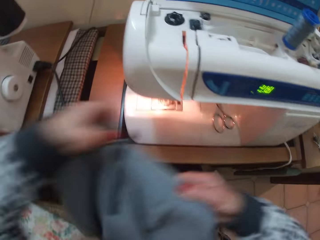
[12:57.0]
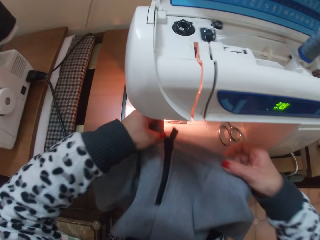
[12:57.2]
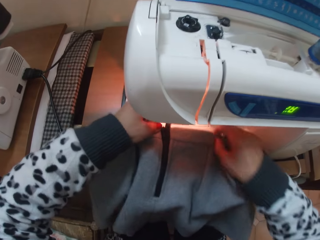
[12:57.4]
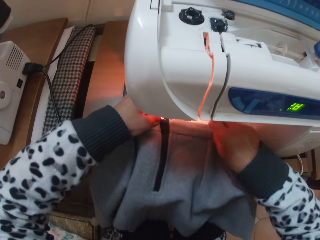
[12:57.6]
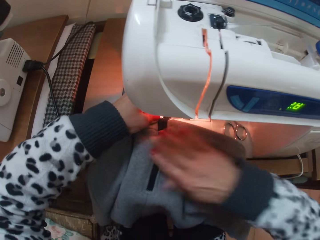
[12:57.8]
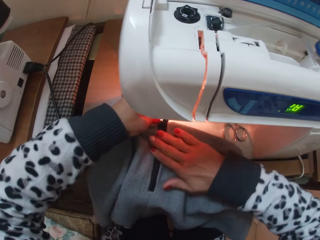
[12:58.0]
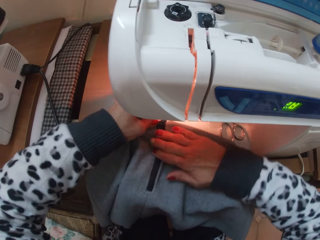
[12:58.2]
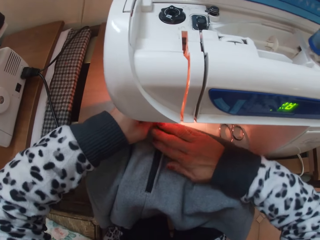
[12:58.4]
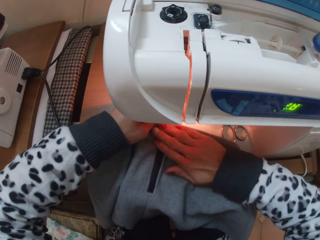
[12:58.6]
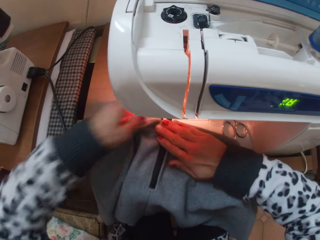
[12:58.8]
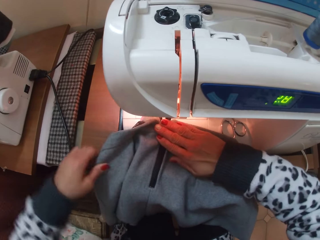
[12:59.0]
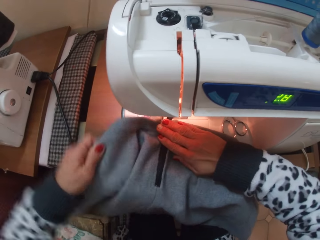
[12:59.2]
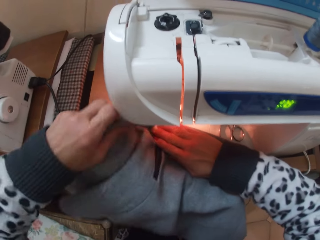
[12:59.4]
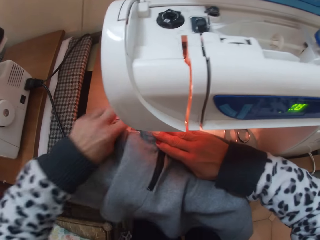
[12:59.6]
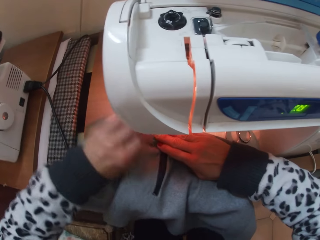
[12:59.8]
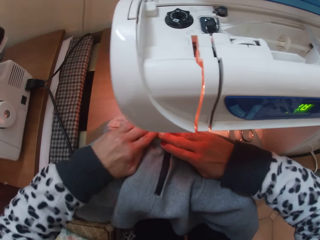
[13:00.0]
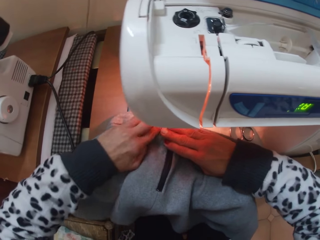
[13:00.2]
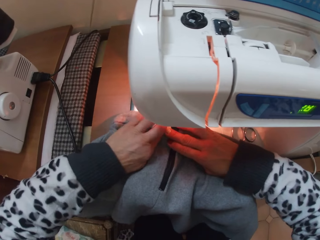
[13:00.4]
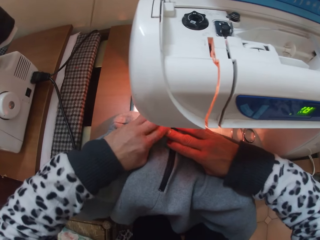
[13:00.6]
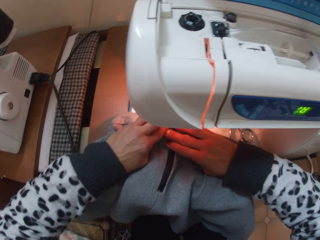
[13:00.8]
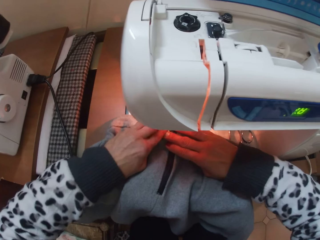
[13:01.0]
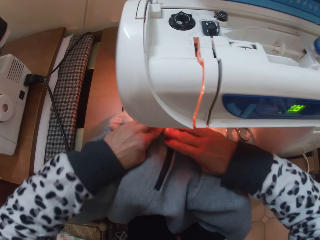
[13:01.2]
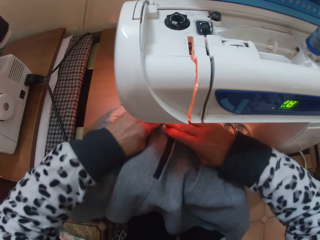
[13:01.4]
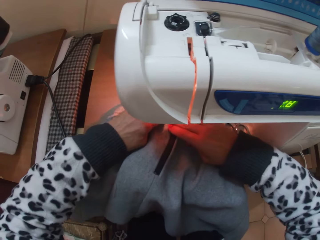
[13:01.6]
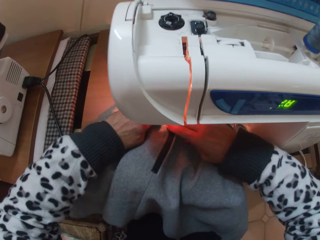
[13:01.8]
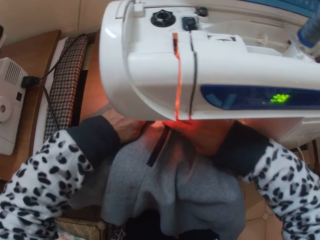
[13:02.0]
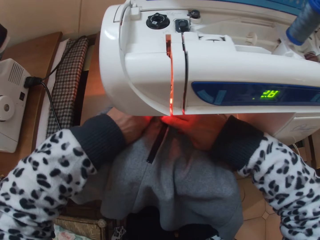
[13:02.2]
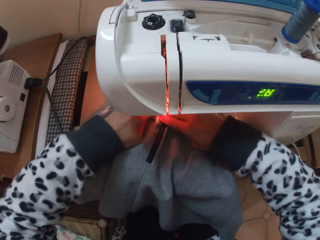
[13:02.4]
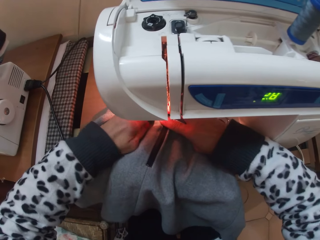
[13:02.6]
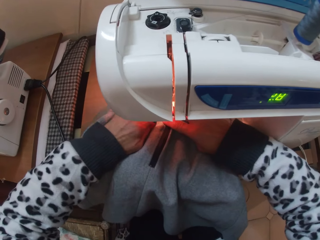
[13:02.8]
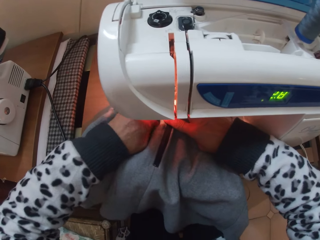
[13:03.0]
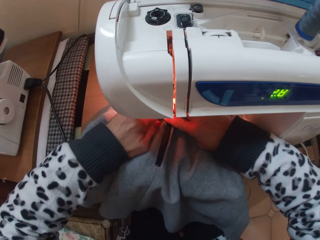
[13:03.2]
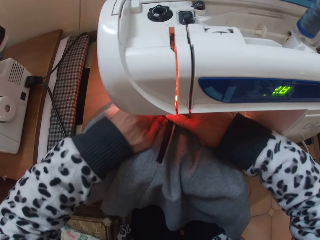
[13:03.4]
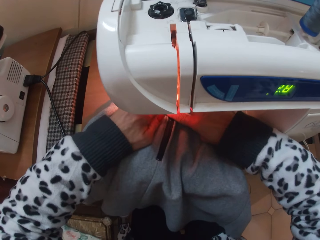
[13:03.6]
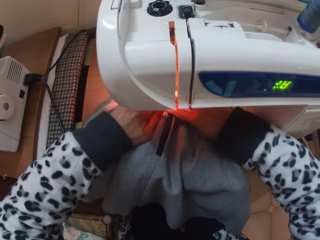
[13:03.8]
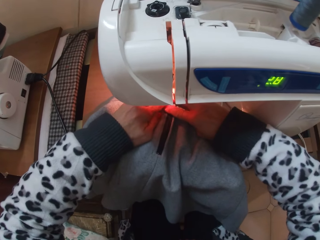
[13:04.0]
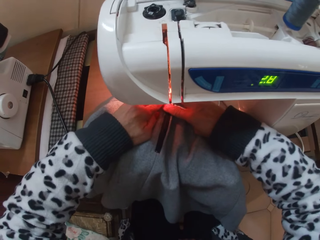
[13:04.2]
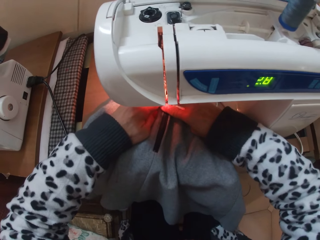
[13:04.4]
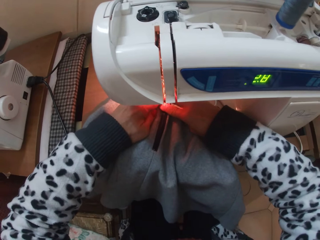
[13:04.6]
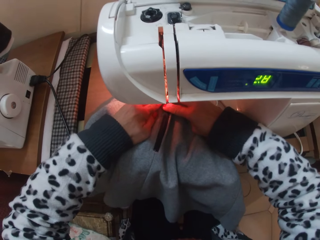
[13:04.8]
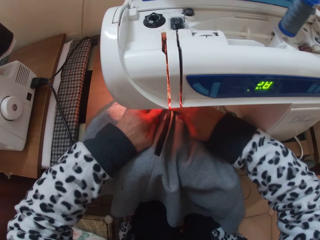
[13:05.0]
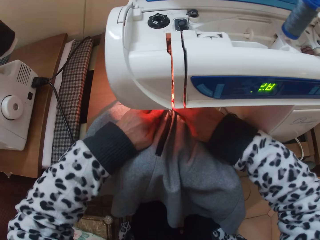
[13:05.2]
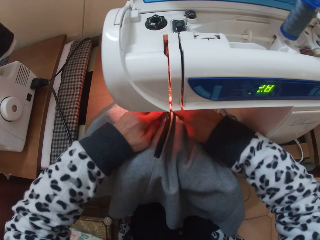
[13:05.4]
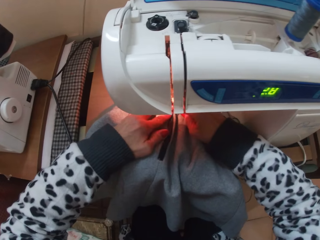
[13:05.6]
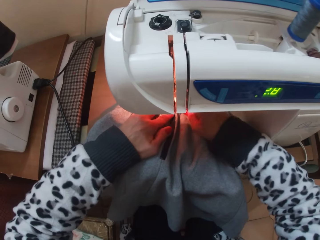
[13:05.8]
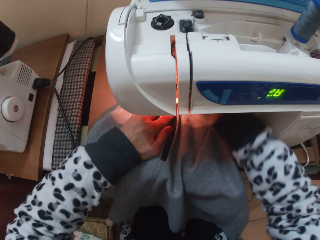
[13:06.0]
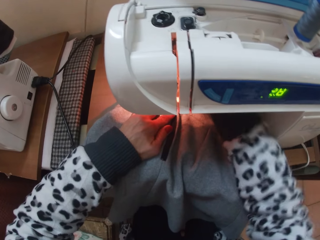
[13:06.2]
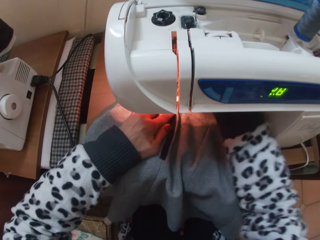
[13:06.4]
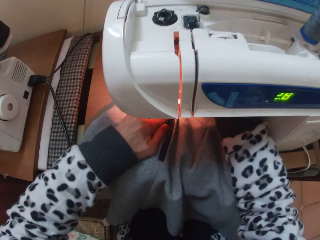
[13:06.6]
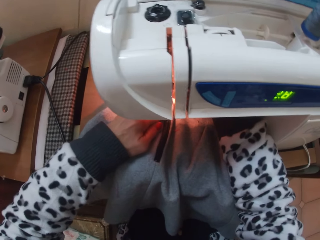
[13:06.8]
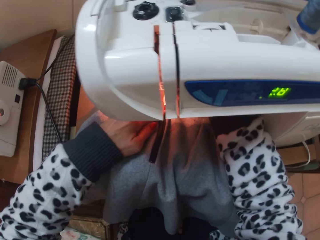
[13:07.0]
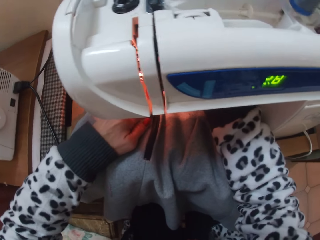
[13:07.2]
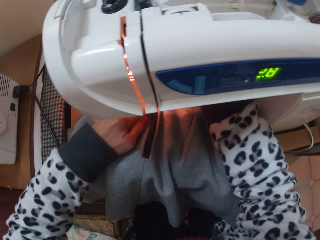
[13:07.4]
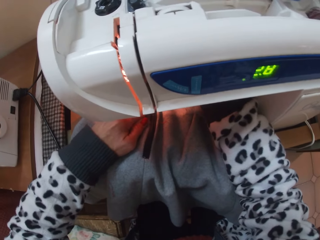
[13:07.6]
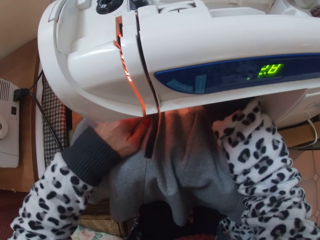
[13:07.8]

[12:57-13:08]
The camera wearer places the skirt on the sewing machine. They adjust the placement of the skirt on the sewing machine. They touch the inner part of the sewing machine.

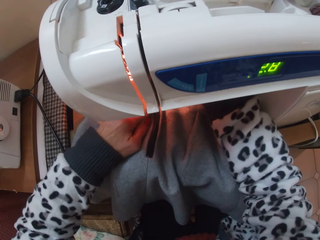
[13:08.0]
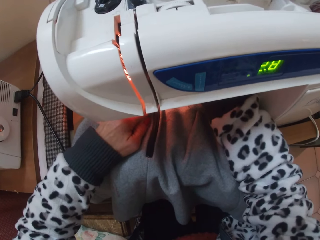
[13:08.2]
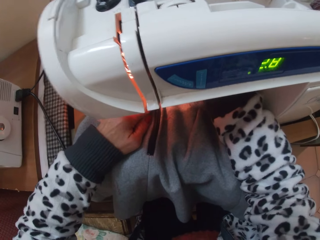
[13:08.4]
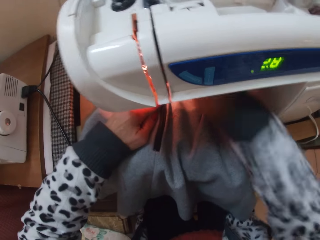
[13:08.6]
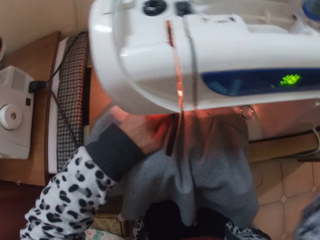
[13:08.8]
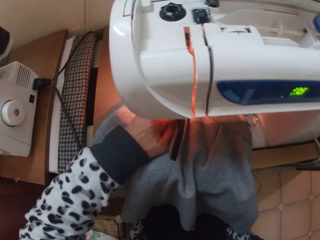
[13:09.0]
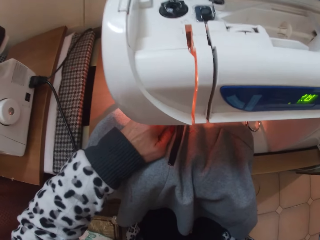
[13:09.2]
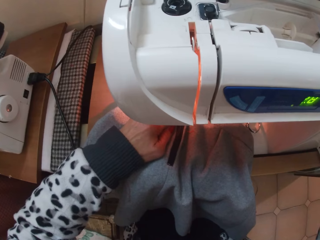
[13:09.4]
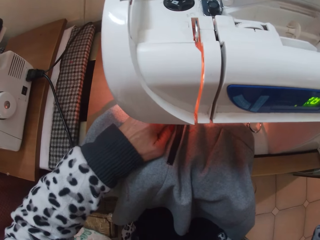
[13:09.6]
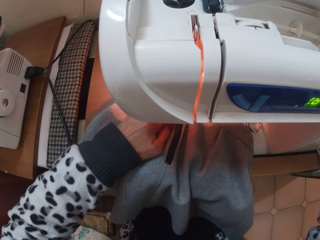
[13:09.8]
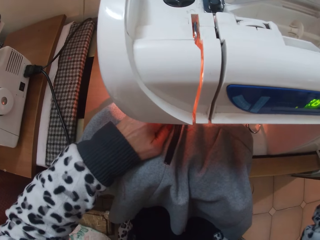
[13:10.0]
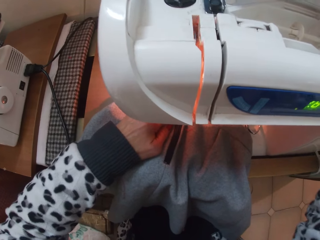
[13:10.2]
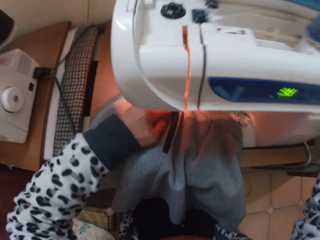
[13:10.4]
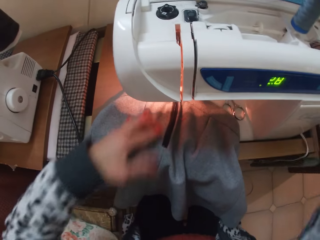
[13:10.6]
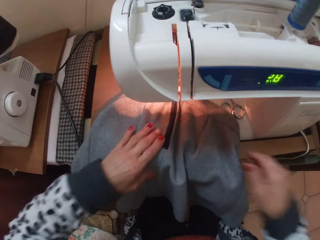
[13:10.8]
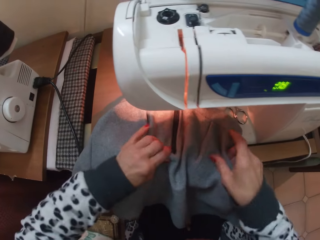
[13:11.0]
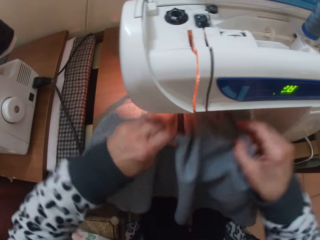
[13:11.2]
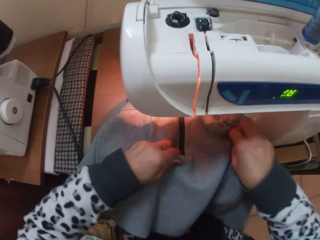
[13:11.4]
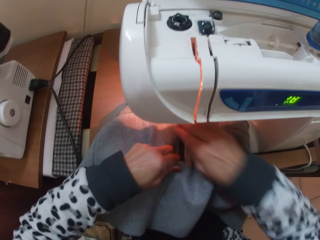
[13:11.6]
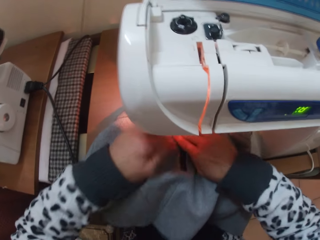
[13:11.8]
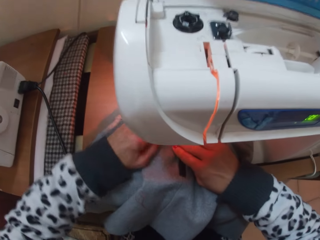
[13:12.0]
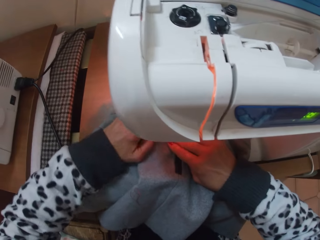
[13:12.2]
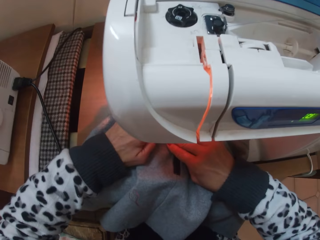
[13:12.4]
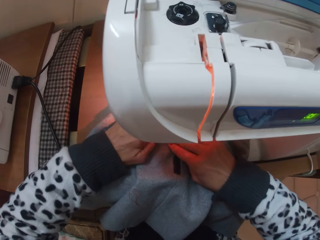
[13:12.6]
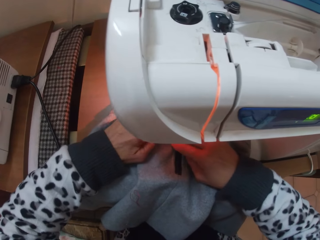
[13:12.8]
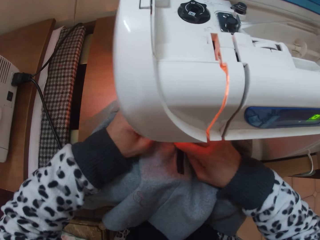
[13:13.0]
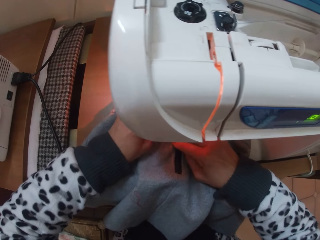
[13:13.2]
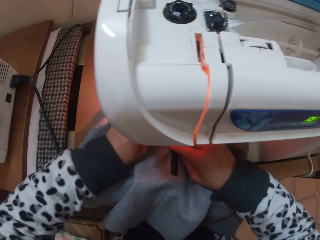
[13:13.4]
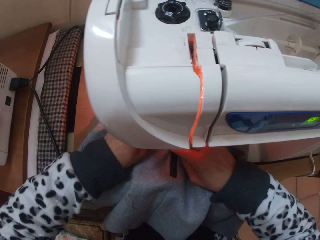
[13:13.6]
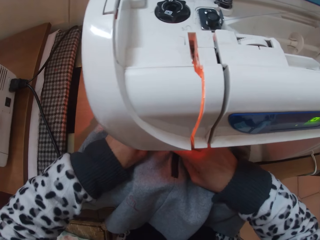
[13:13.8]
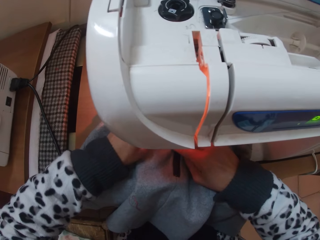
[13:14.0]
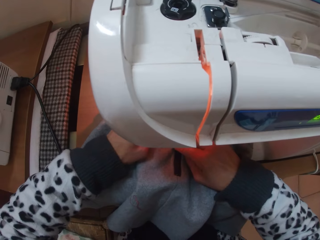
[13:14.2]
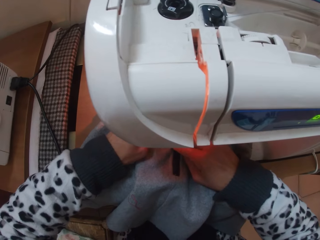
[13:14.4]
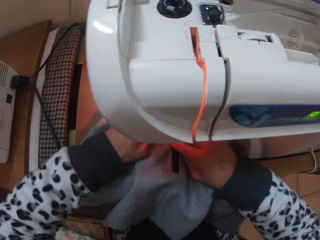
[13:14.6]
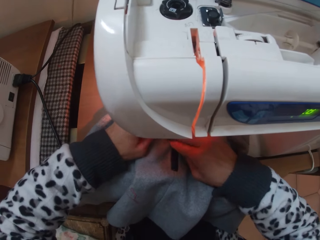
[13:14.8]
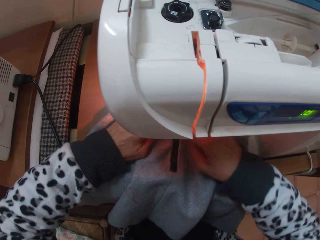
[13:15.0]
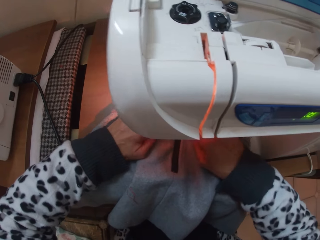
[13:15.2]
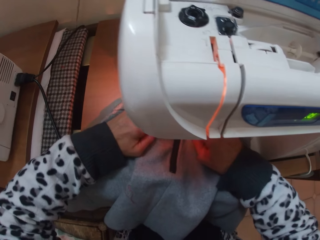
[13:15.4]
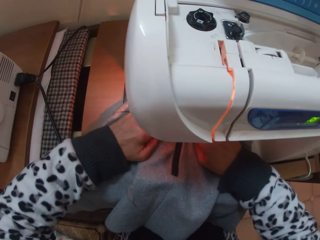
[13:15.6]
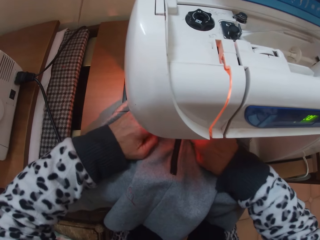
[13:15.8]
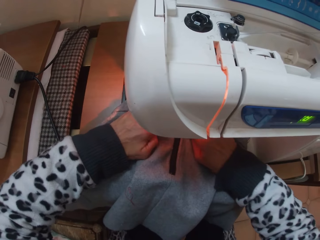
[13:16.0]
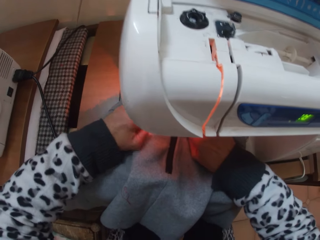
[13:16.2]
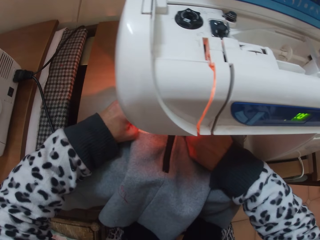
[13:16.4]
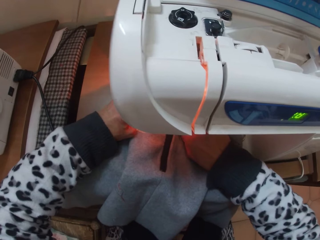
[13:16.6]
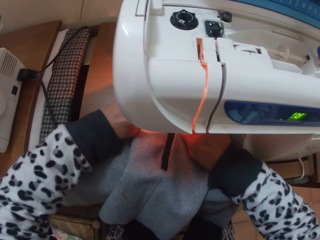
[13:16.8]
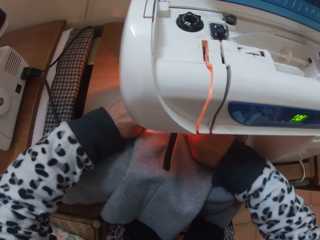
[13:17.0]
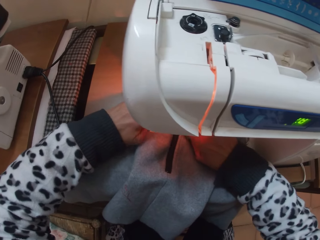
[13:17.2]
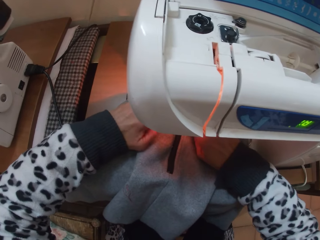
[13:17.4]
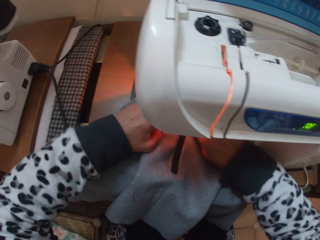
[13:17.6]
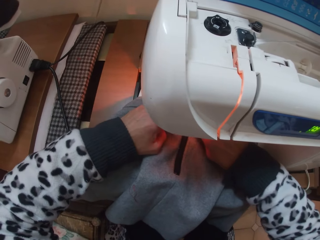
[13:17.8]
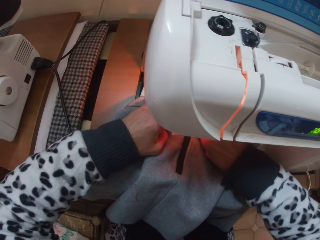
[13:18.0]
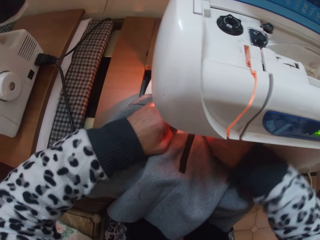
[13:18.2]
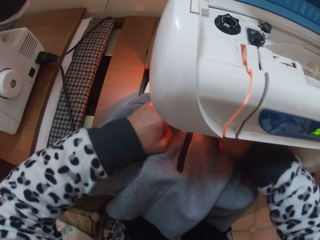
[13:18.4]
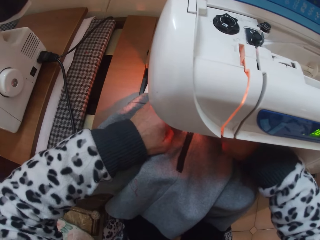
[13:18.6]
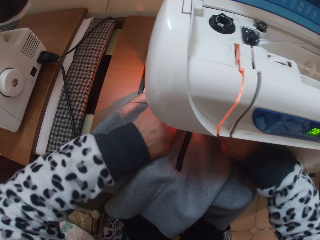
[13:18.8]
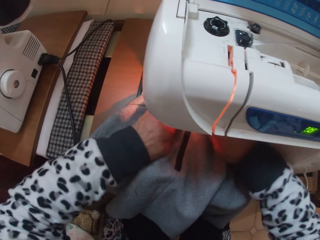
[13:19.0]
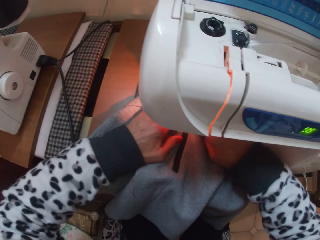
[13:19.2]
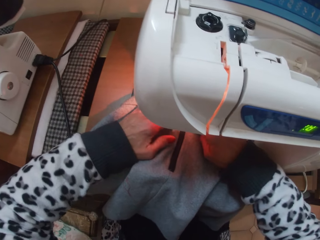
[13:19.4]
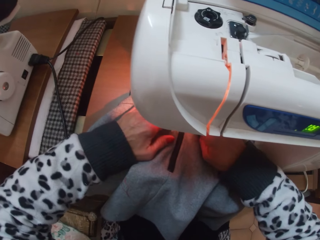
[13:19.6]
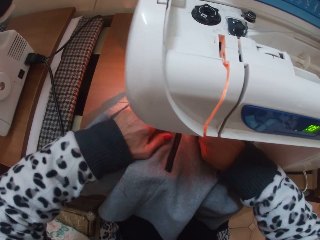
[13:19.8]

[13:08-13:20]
The camera wearer takes her right hand off the sewing machine. She touches something. She sews the cloth. She adjusts the placement of the skirt on the sewing machine. She sews the cloth.
